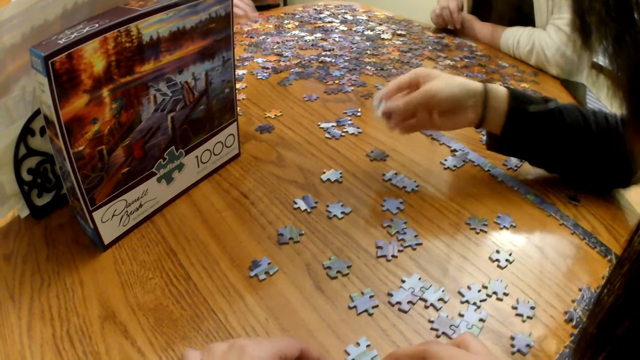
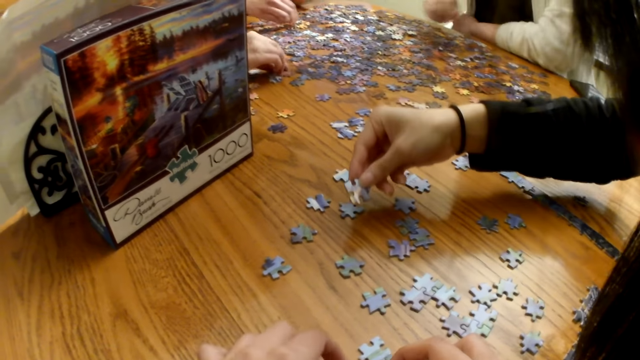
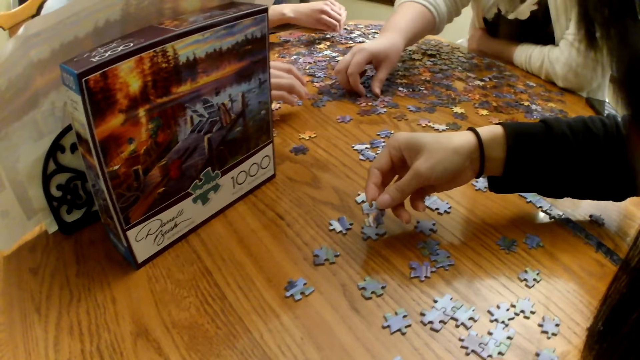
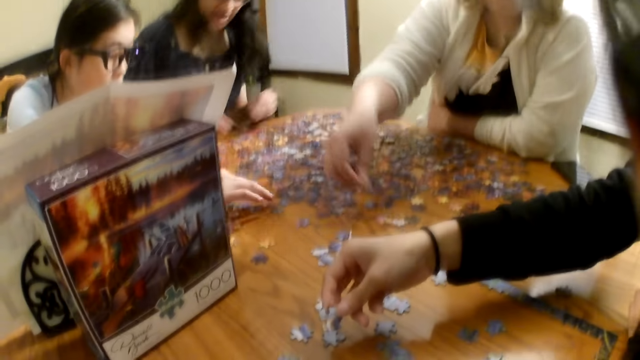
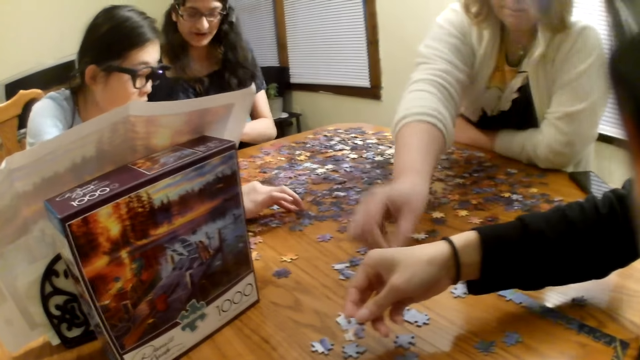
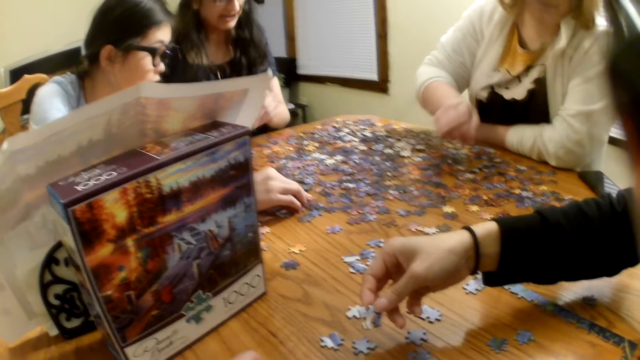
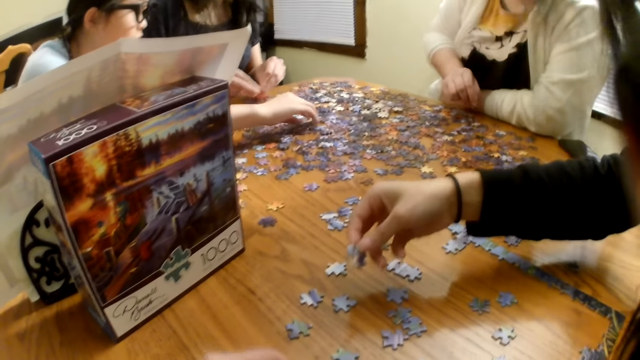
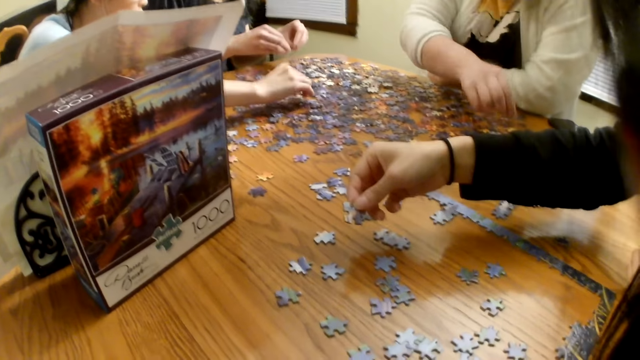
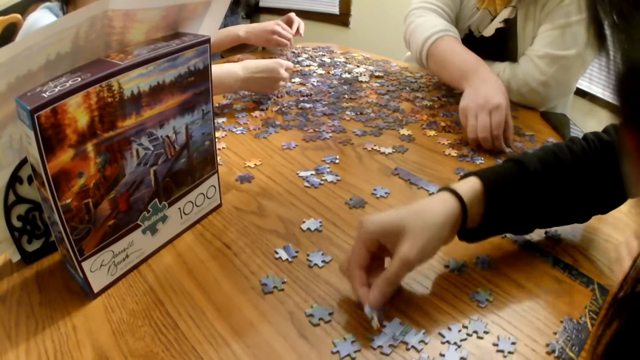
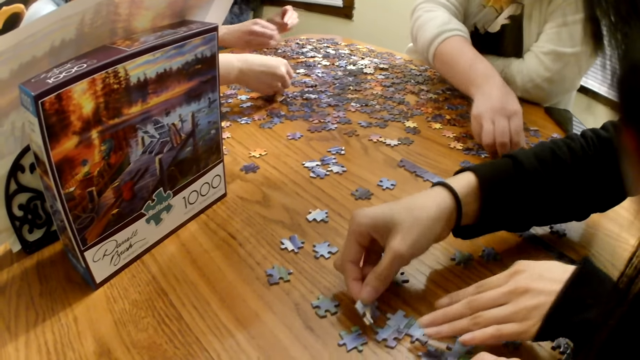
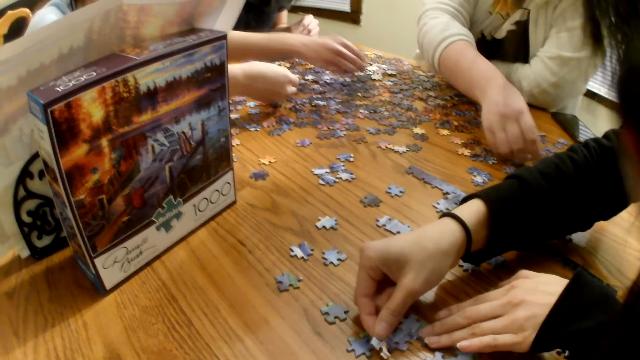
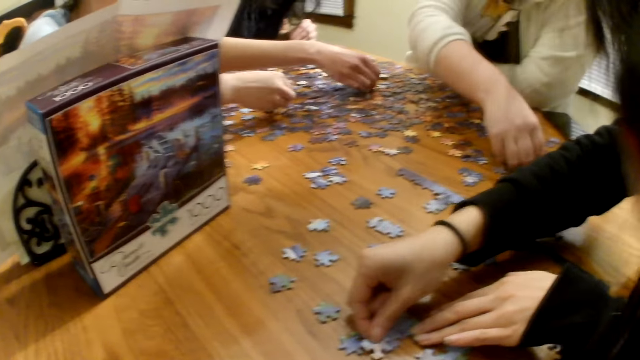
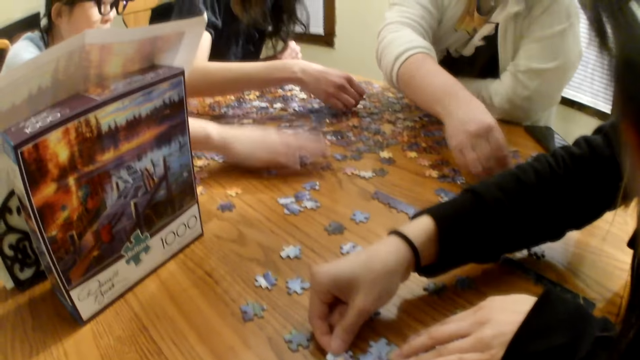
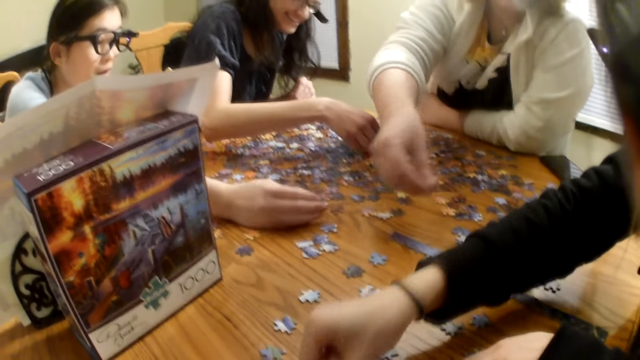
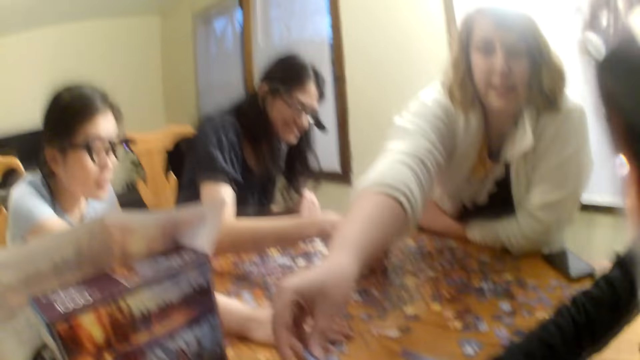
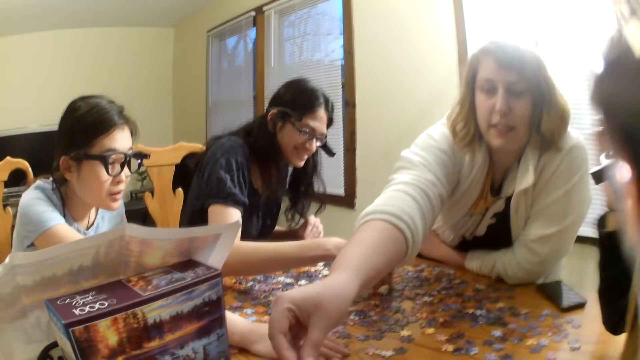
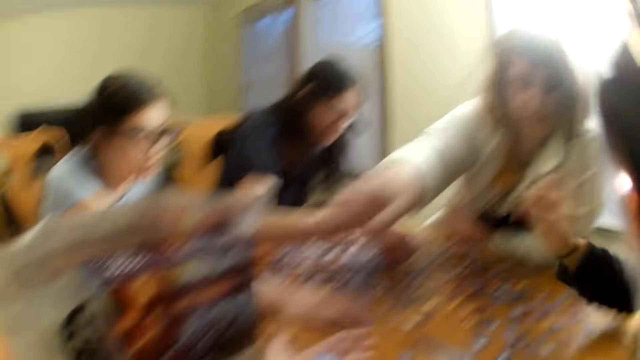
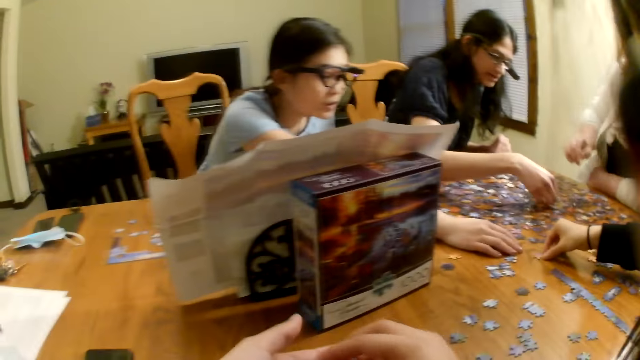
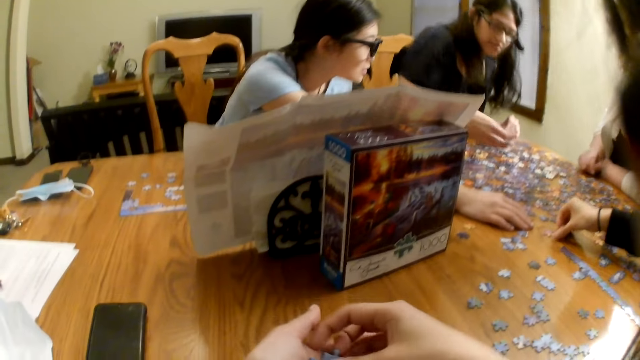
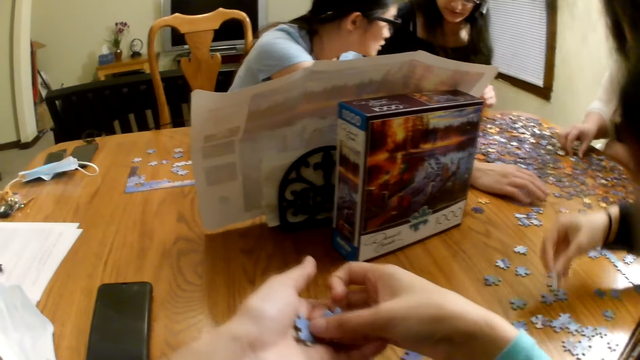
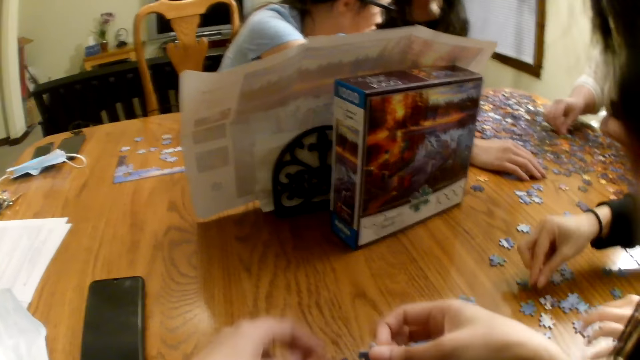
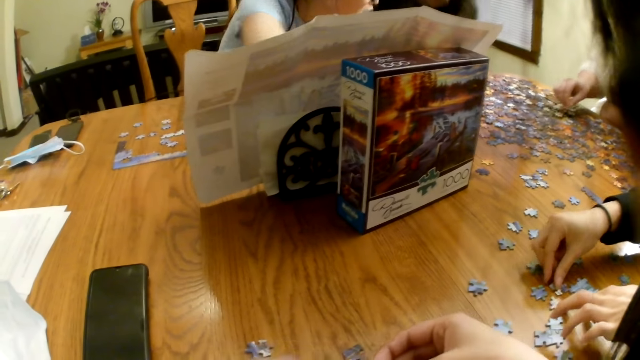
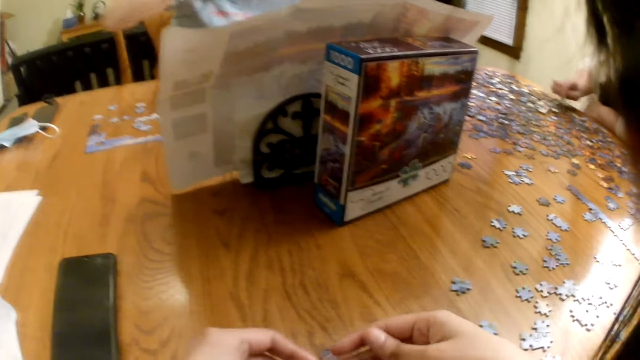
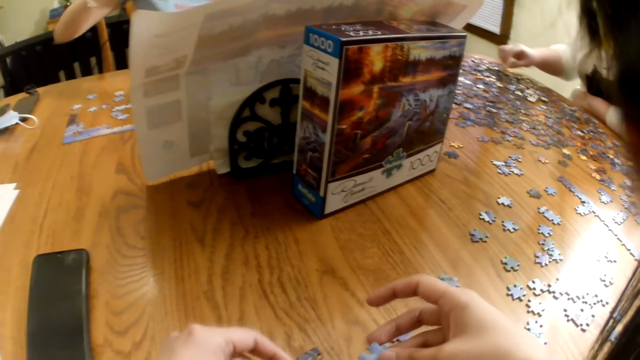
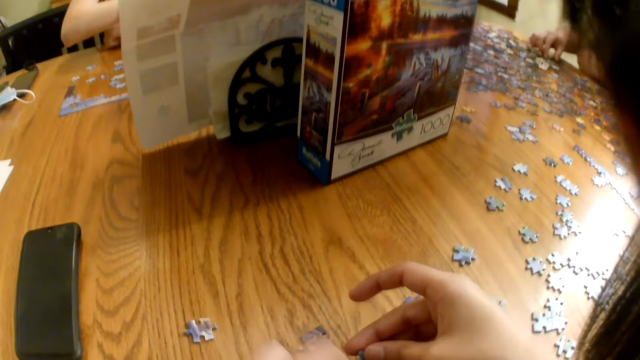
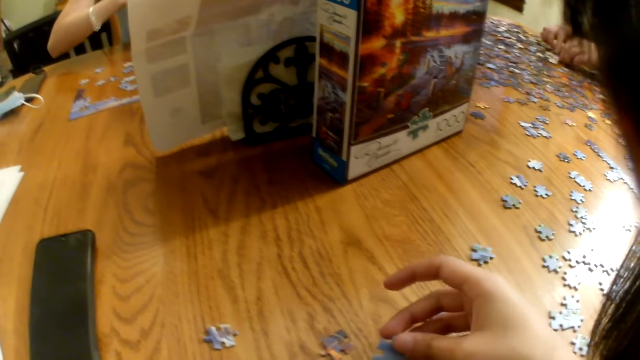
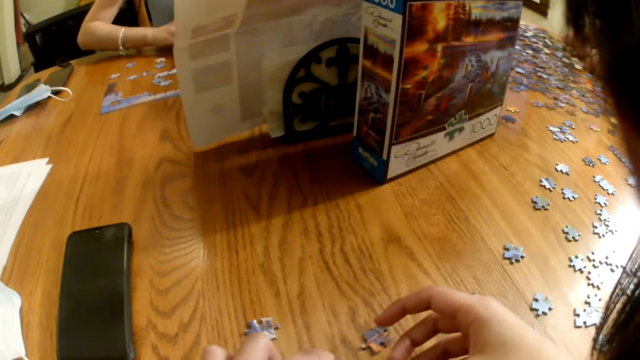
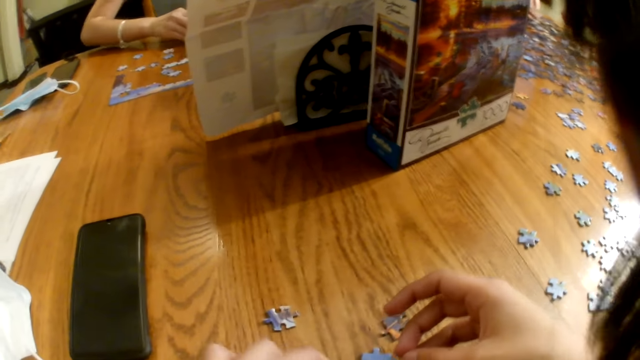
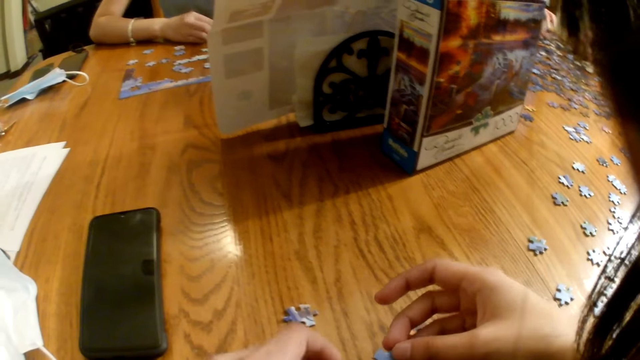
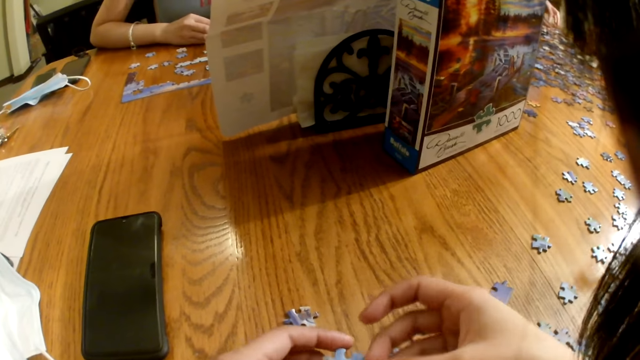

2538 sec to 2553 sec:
A woman looks at the piece. Another woman picks a piece from the table. The first woman places a piece on the table and joins the pieces. A third woman gives a piece to the first woman. The first woman picks a piece from the table and places a piece on the table. The camera wearer moves a piece on the table.

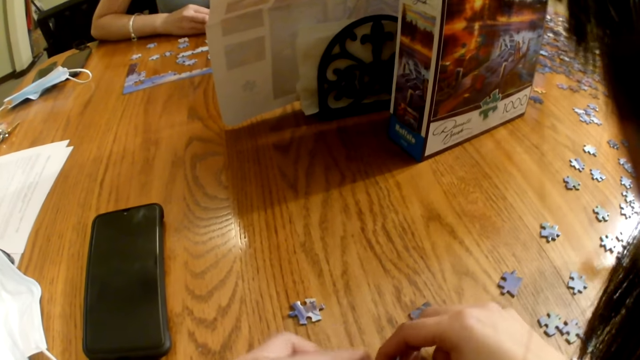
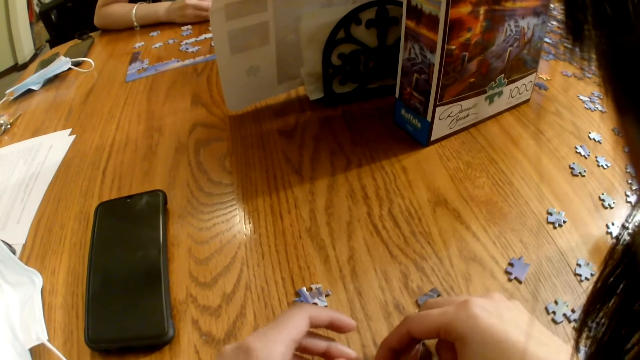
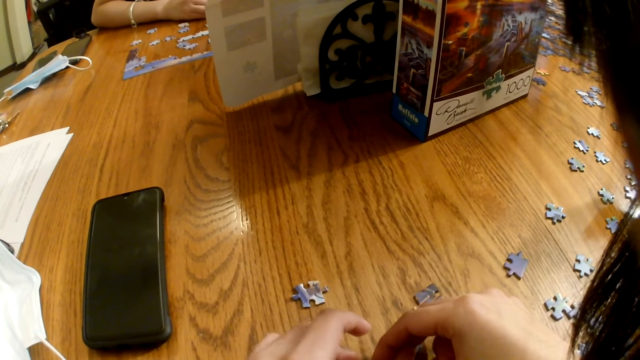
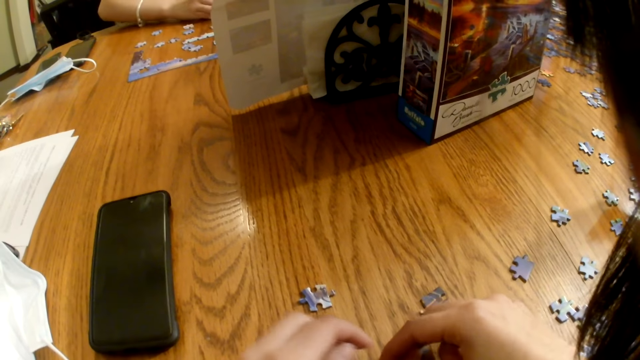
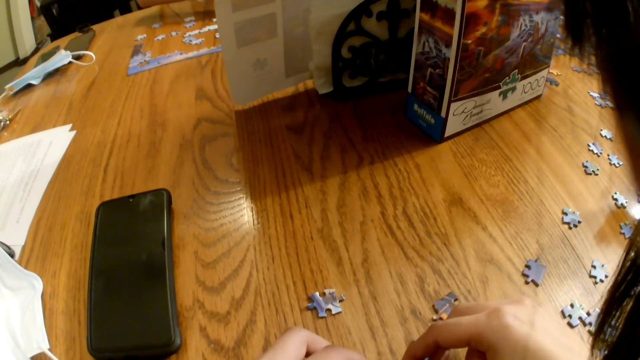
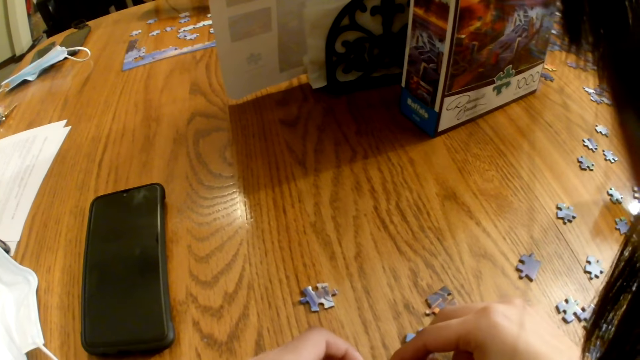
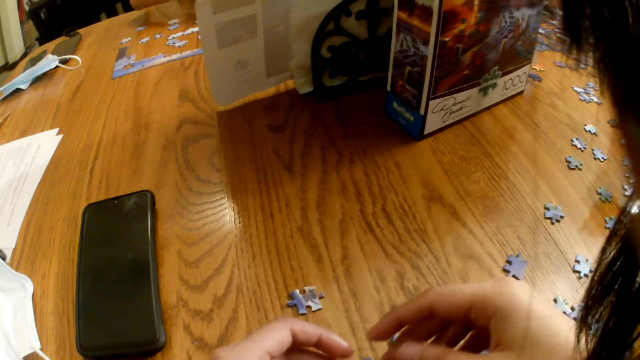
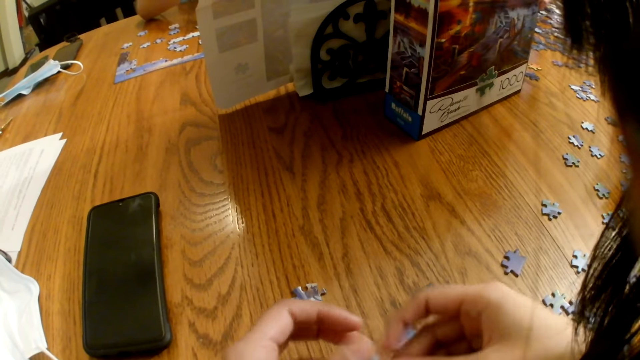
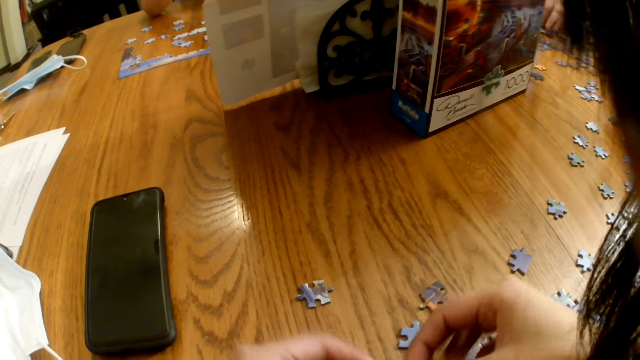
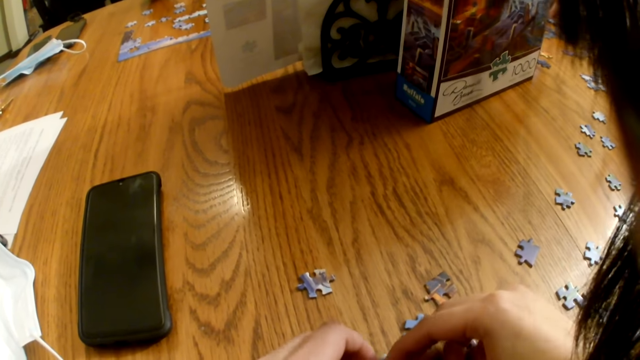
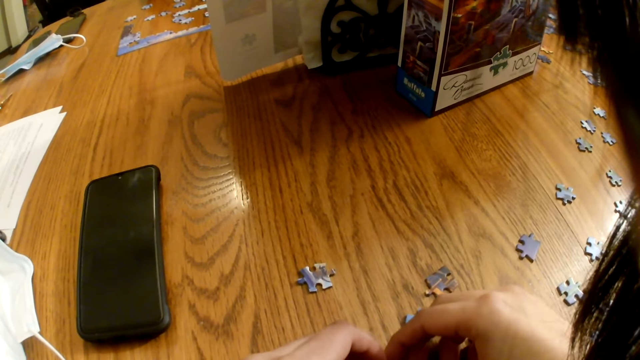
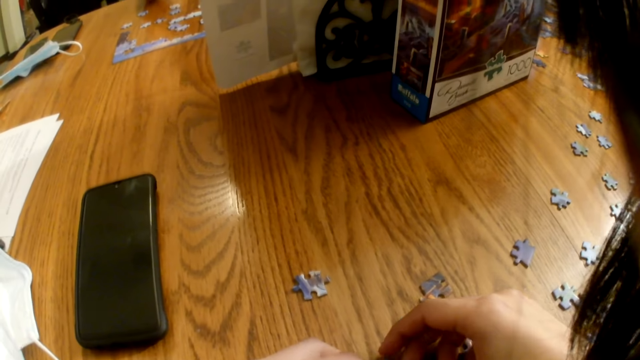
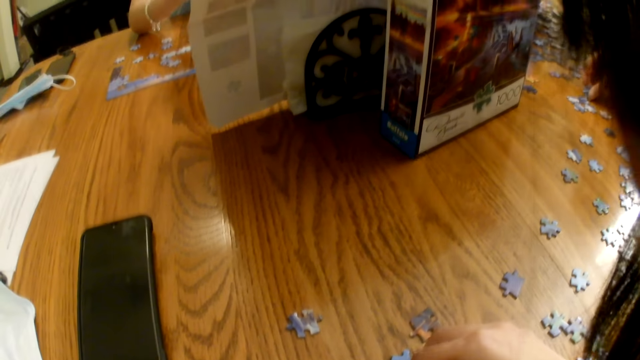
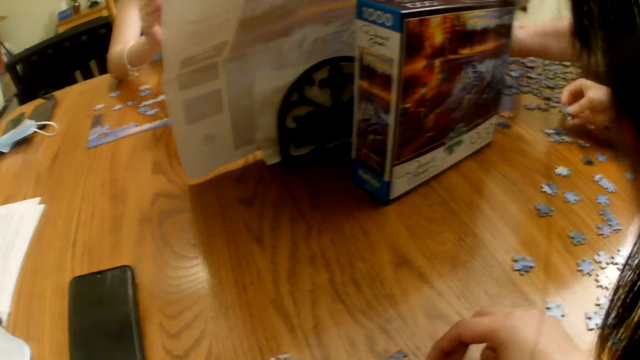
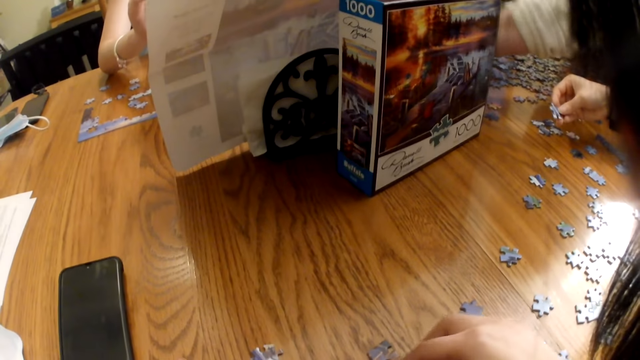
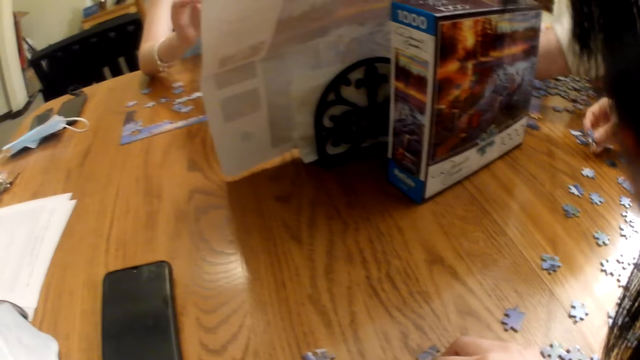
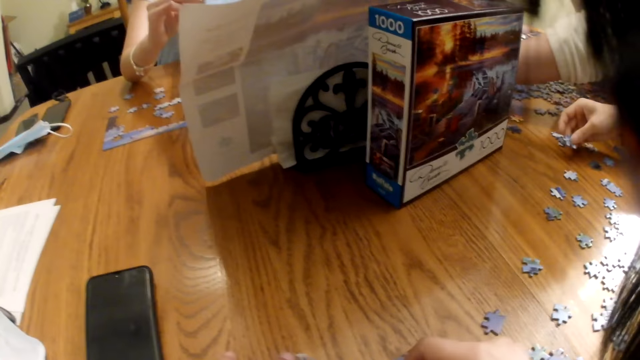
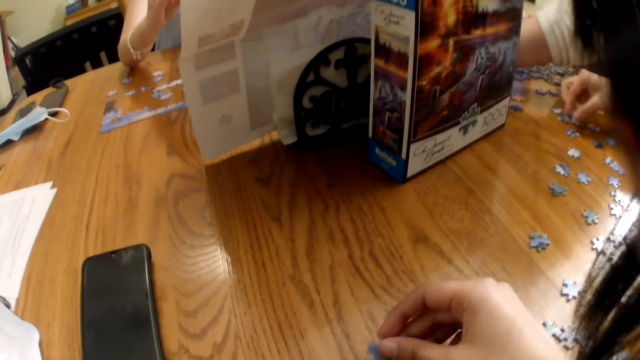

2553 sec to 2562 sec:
The camera wearer joins the pieces on the table. A woman looks at the piece.
